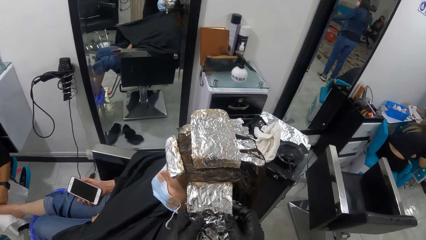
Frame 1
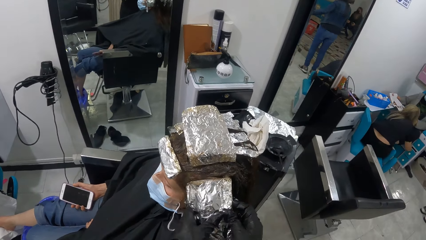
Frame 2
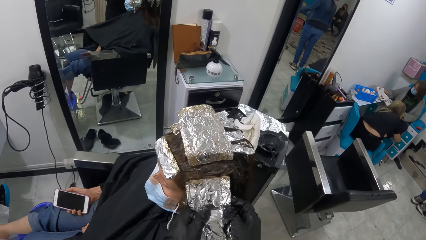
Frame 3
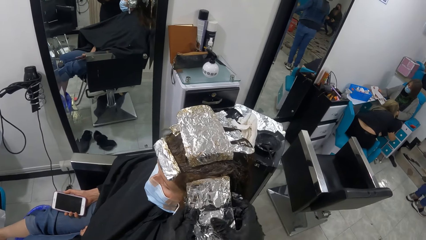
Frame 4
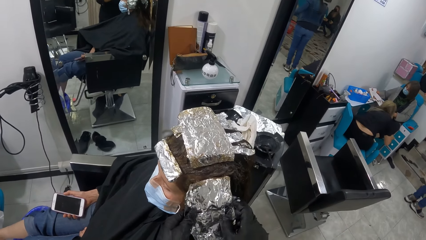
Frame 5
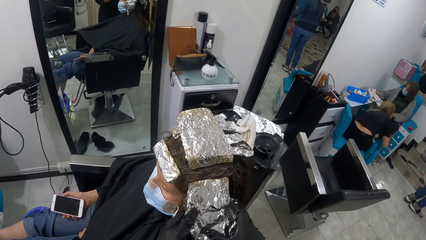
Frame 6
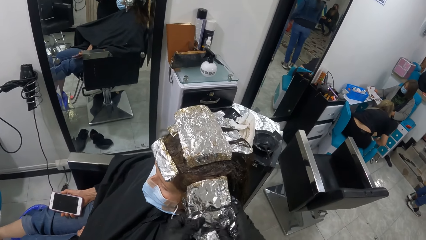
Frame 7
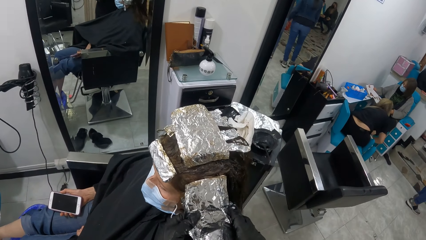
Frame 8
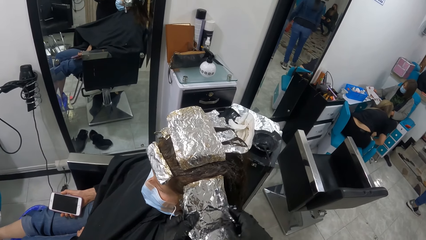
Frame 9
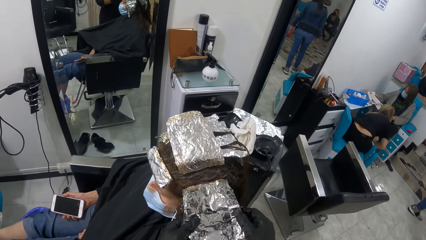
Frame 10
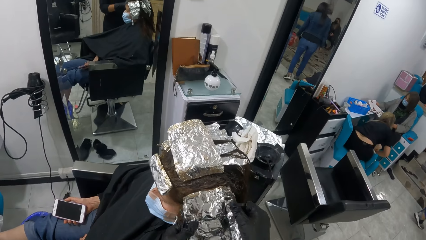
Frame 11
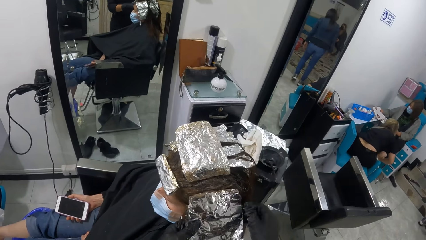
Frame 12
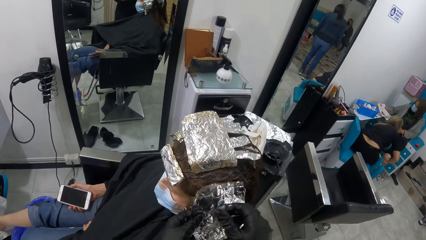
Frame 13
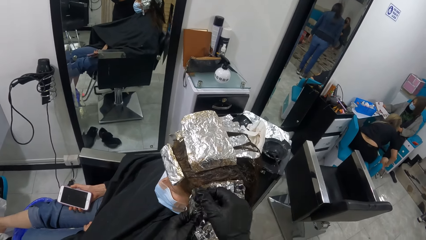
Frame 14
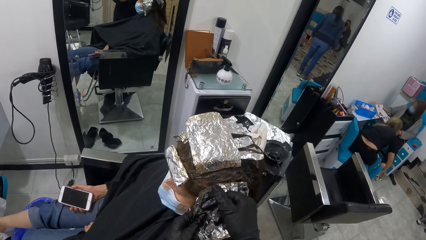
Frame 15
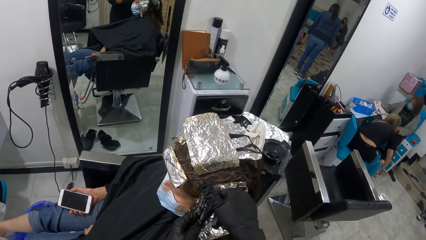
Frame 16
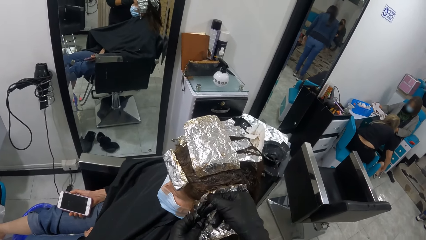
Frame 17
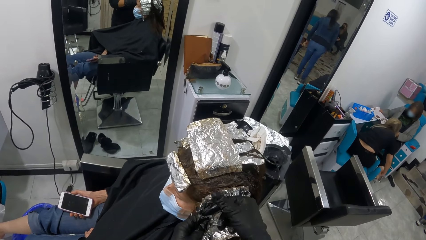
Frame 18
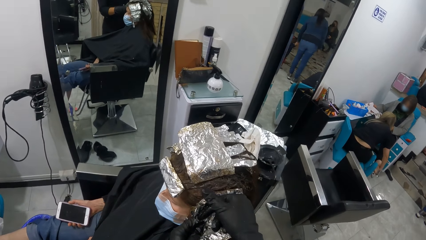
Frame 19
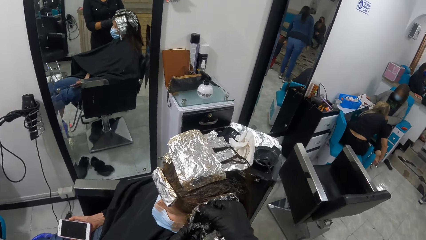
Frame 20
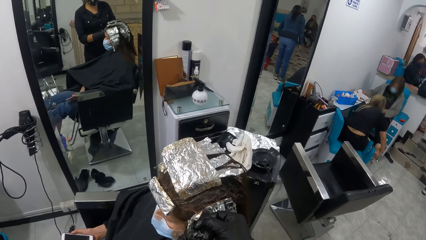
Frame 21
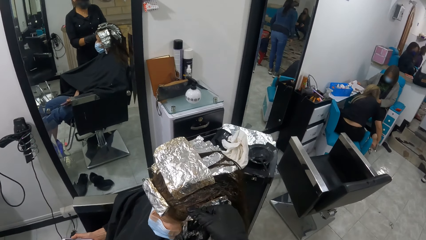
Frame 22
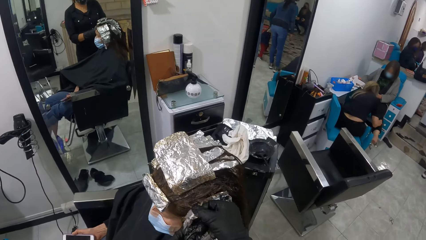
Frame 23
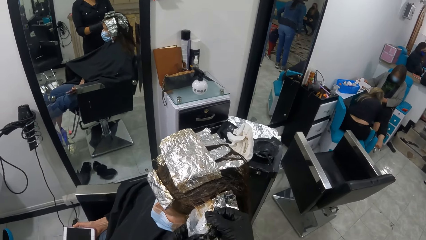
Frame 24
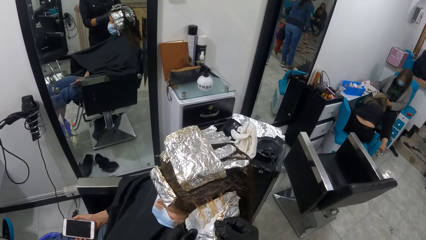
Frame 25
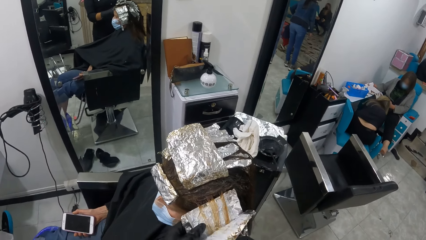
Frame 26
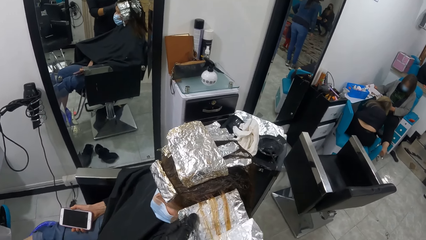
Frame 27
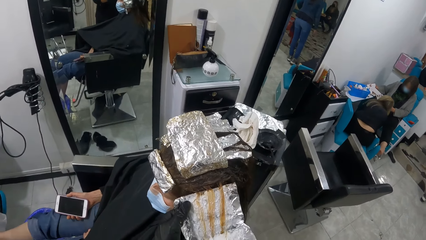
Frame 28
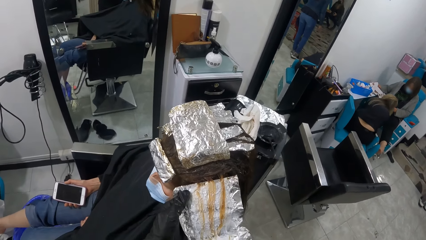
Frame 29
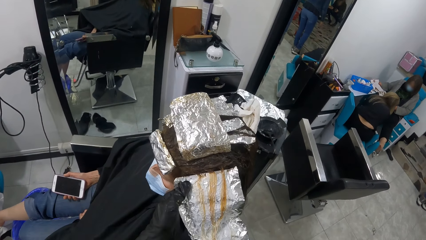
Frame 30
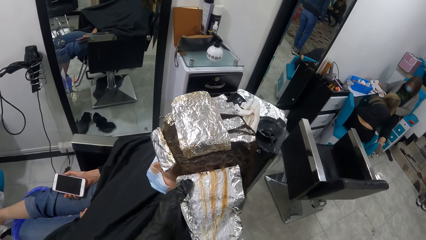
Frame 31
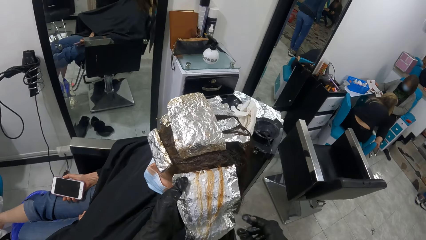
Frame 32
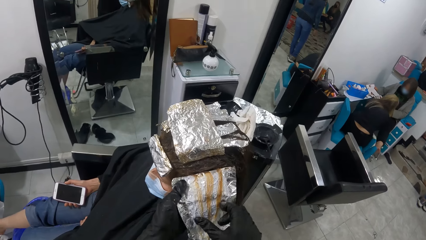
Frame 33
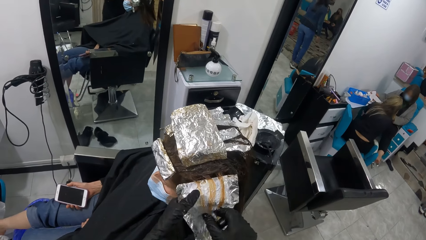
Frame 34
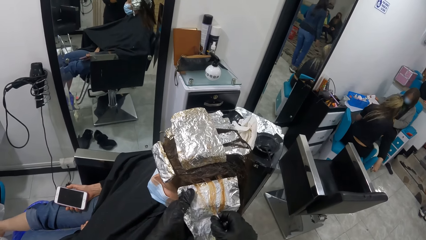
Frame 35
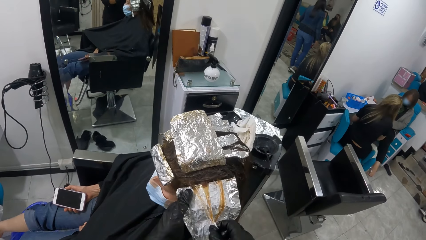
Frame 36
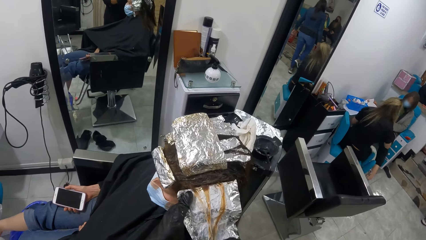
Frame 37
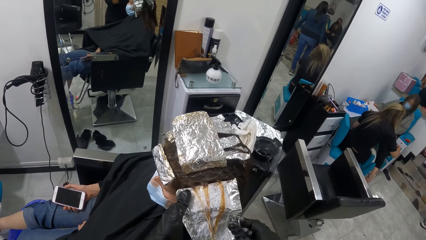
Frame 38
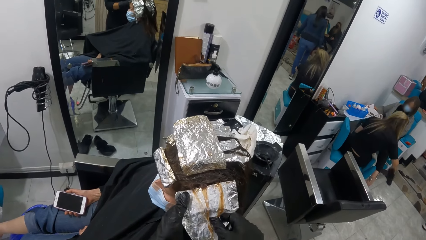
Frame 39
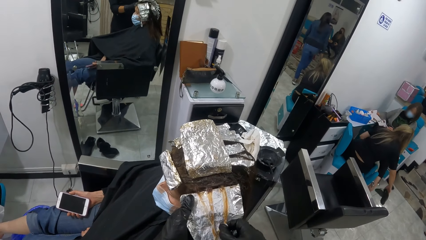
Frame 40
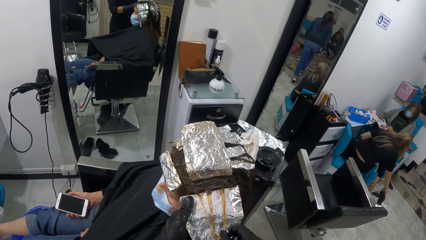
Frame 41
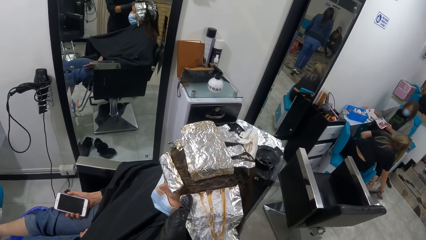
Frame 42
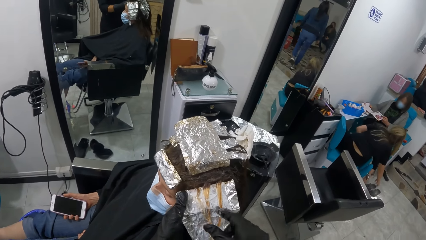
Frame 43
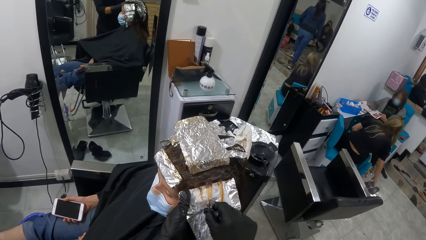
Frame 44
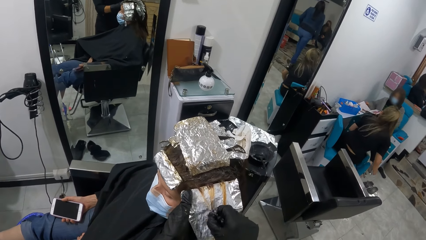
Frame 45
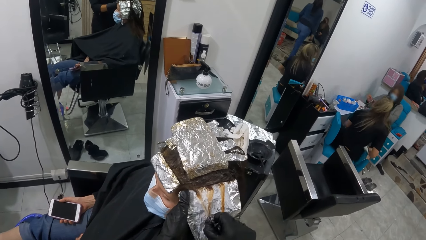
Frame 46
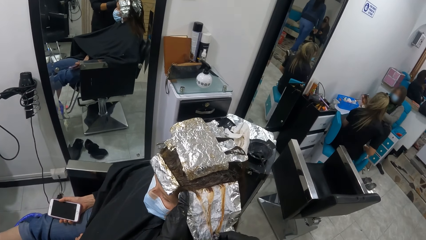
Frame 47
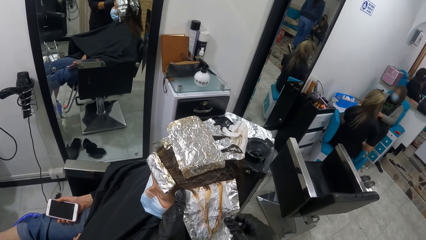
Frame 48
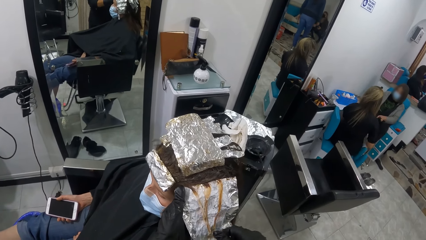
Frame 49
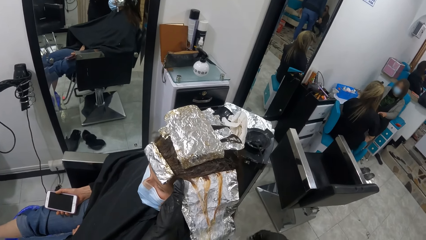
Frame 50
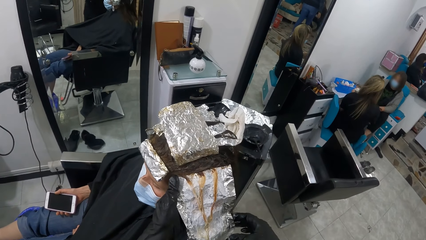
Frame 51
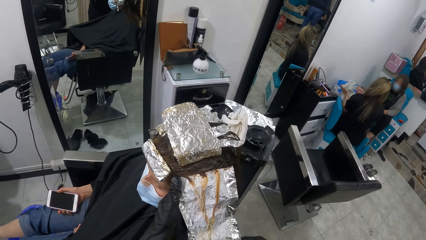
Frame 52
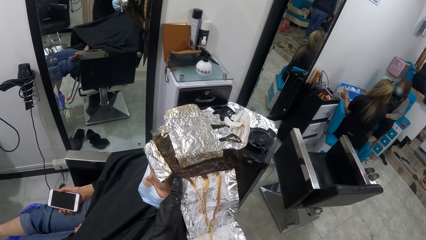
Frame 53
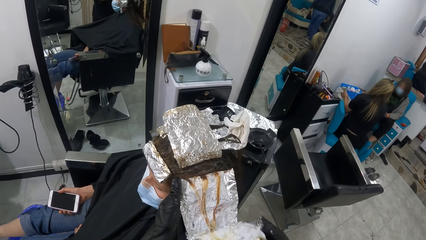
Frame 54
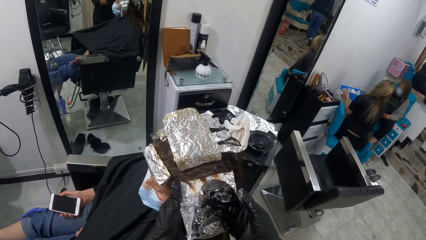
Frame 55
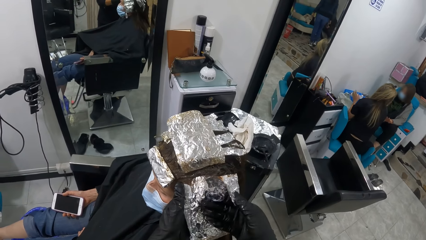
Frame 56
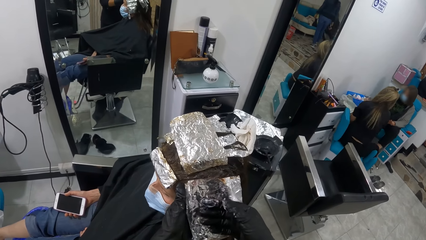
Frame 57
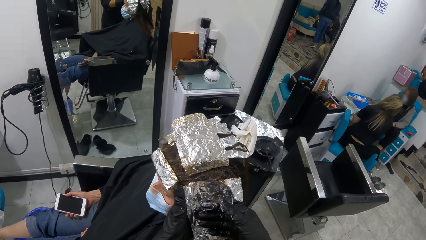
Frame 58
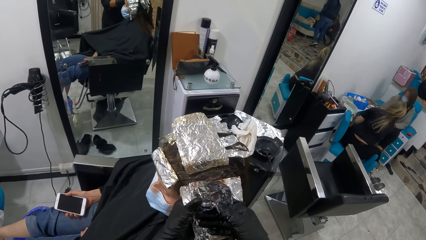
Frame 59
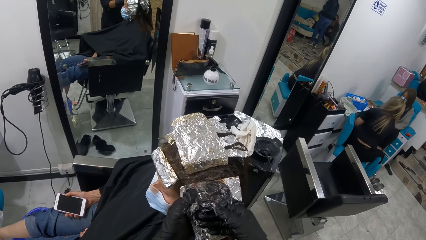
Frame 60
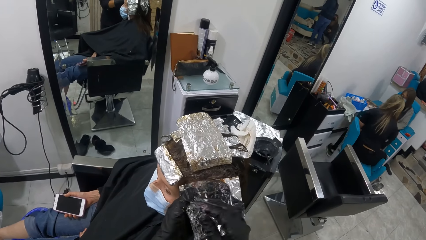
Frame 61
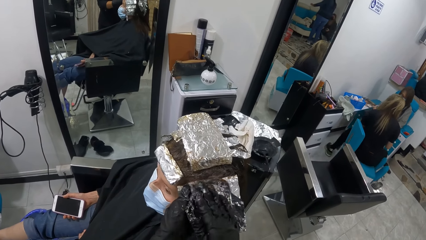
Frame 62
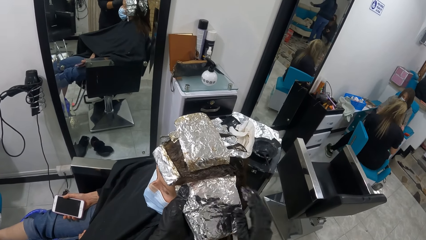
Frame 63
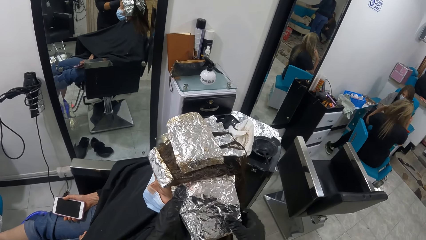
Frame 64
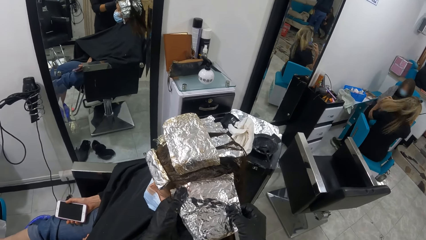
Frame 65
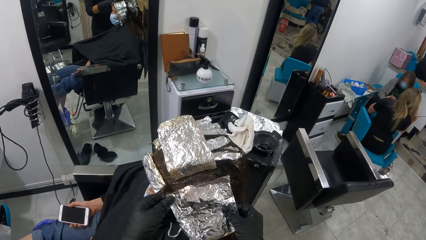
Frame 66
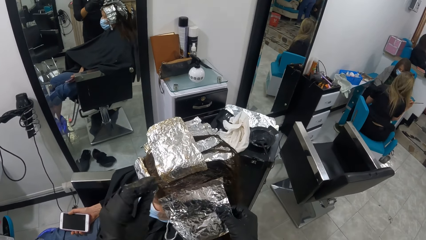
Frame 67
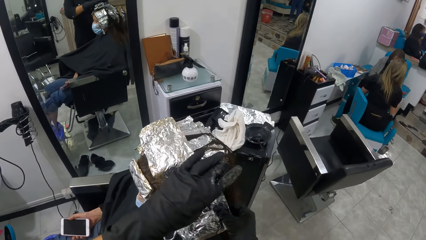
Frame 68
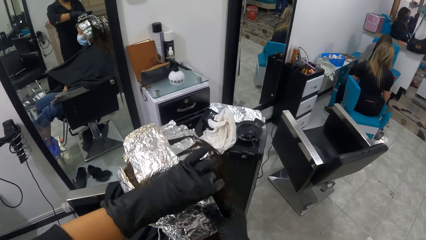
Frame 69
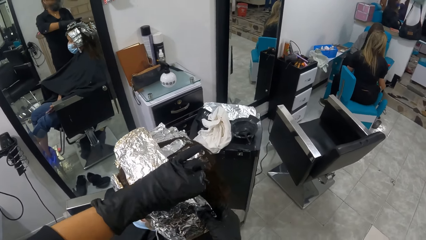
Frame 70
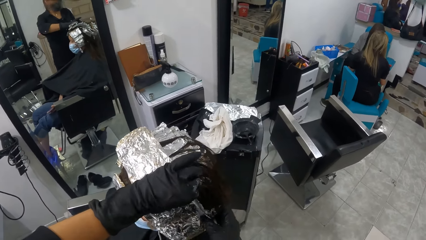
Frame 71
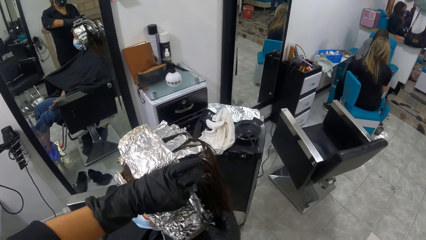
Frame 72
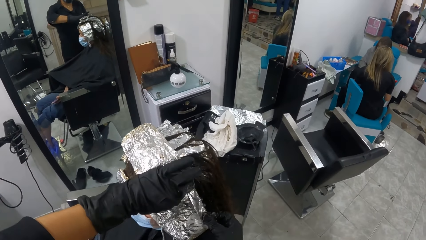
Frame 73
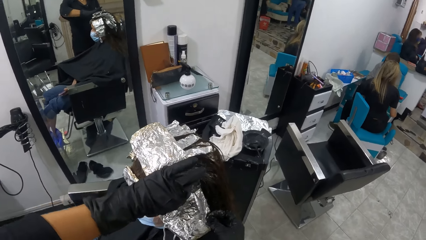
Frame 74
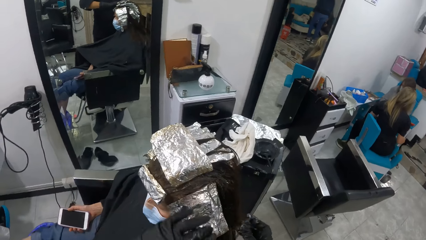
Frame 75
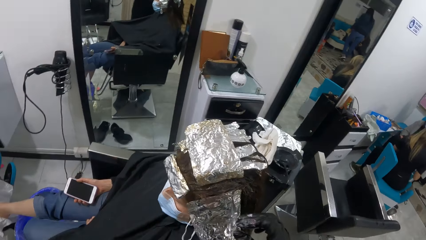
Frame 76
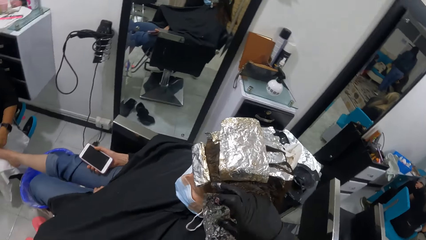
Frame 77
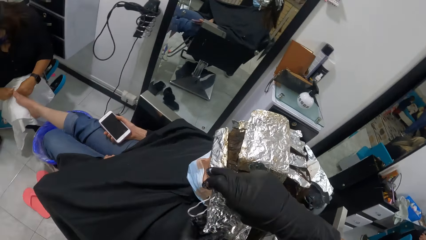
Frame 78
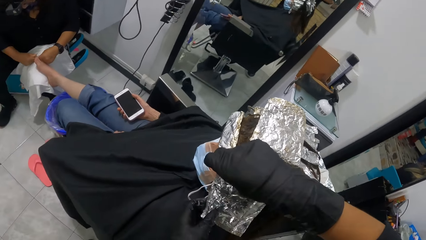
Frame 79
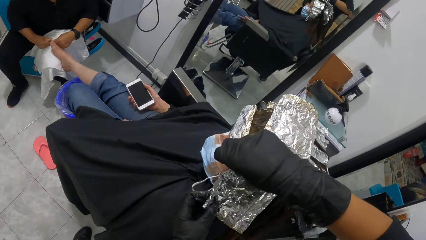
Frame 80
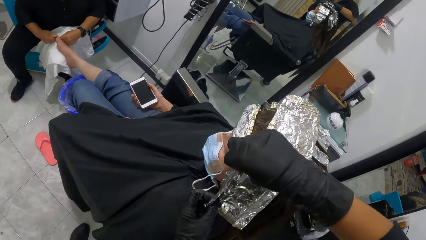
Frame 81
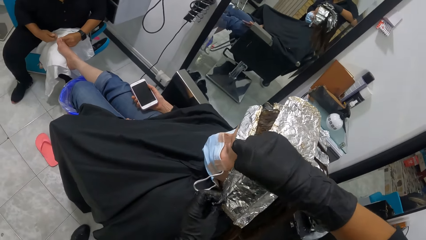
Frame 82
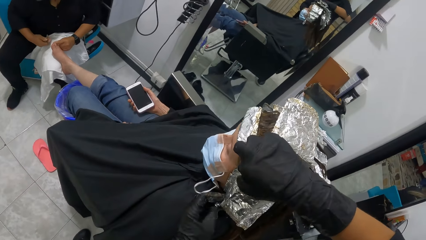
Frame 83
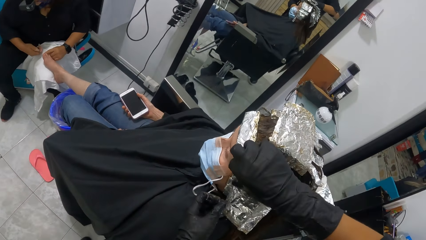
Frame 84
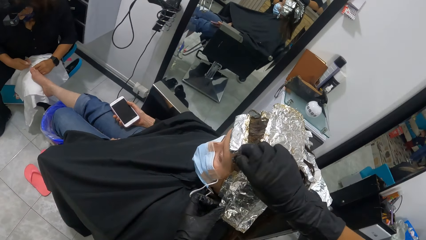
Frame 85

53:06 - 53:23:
The camera wearer holds the foil on a woman's hair. She stretches the foil on the woman's hair. She unfolds the foil on the woman's hair. She touches the woman's hair. She pulls the woman's hair on the foil with her right hand. She wraps the foil on the woman's hair with both hands.
